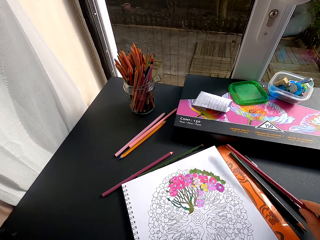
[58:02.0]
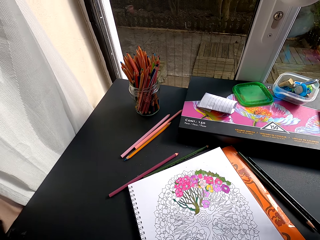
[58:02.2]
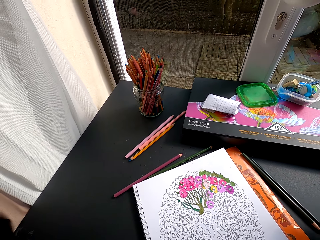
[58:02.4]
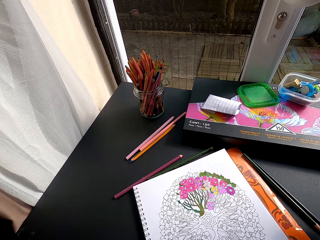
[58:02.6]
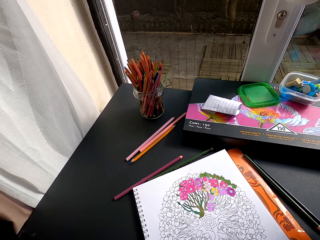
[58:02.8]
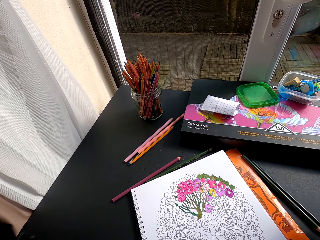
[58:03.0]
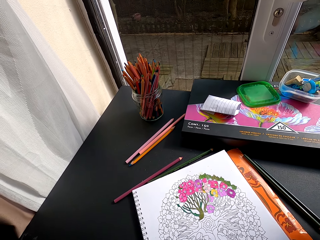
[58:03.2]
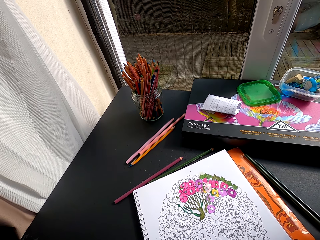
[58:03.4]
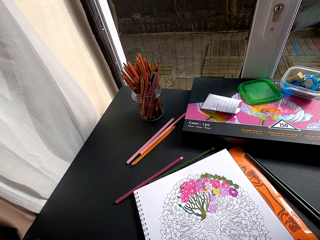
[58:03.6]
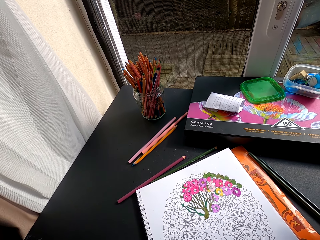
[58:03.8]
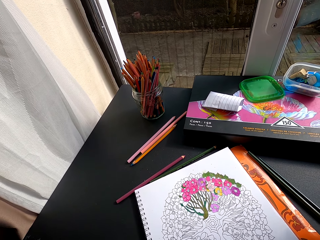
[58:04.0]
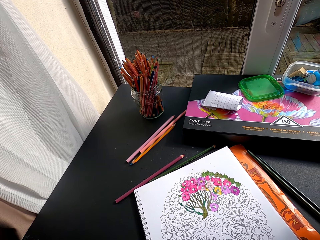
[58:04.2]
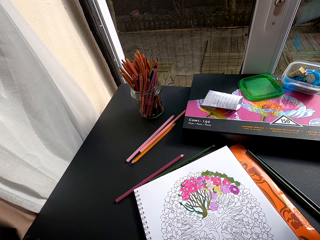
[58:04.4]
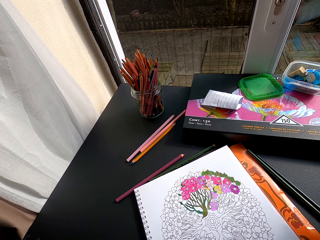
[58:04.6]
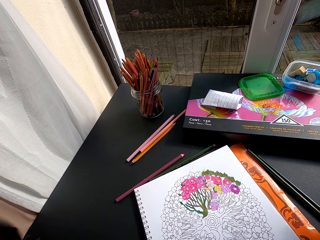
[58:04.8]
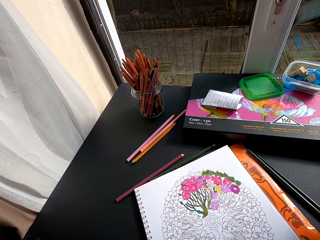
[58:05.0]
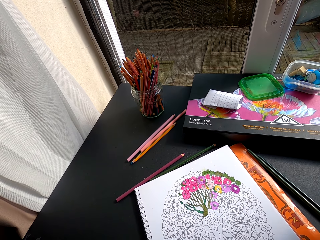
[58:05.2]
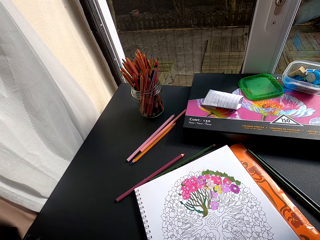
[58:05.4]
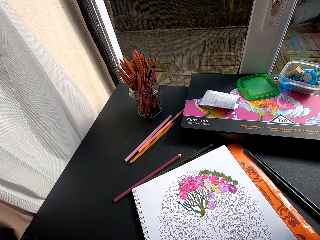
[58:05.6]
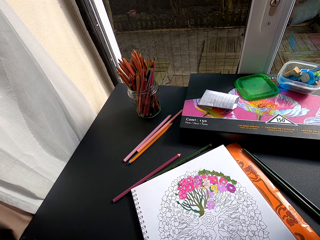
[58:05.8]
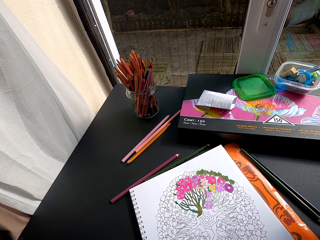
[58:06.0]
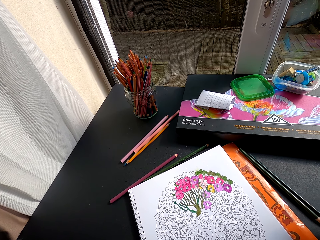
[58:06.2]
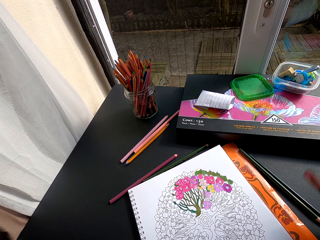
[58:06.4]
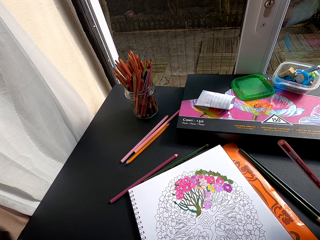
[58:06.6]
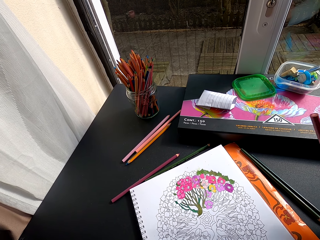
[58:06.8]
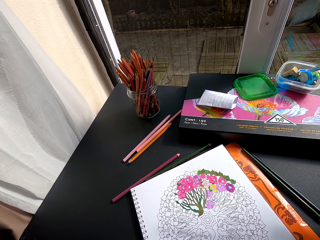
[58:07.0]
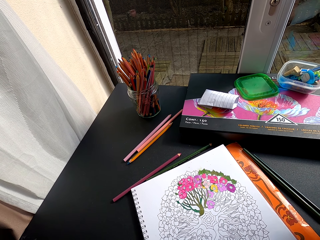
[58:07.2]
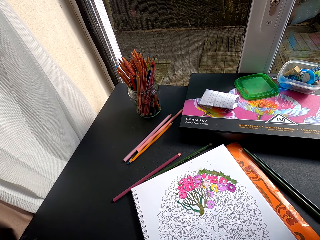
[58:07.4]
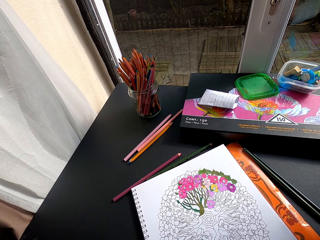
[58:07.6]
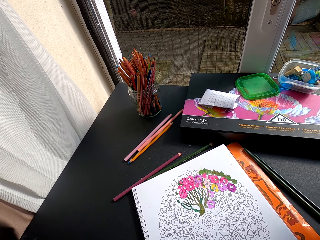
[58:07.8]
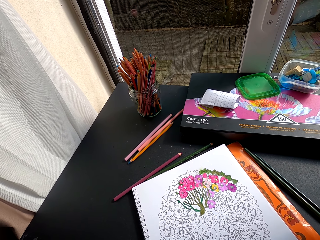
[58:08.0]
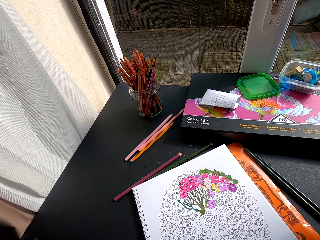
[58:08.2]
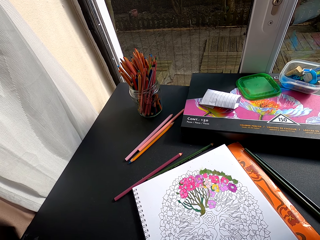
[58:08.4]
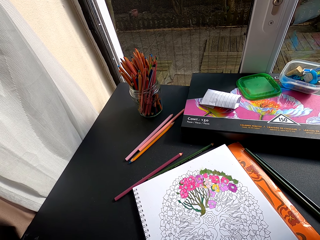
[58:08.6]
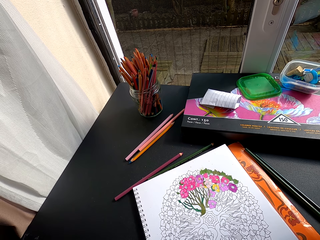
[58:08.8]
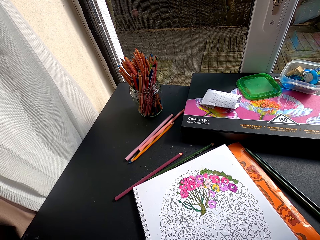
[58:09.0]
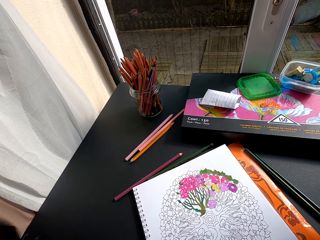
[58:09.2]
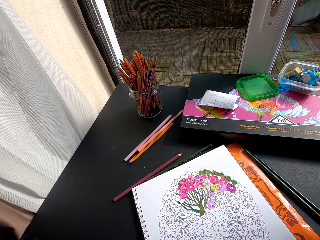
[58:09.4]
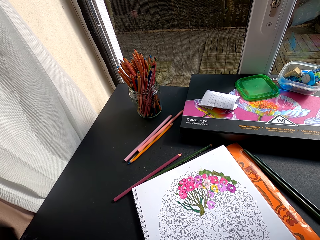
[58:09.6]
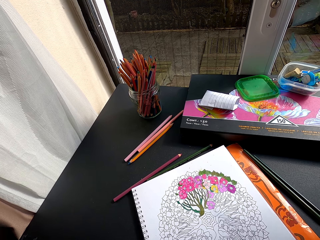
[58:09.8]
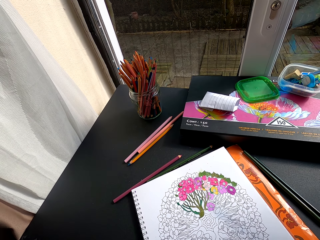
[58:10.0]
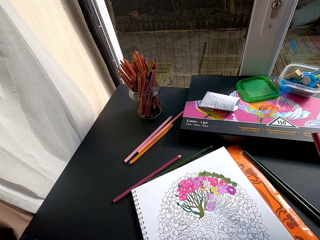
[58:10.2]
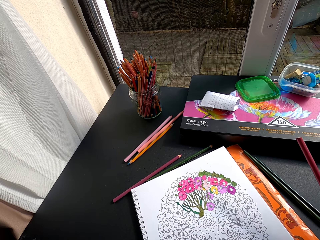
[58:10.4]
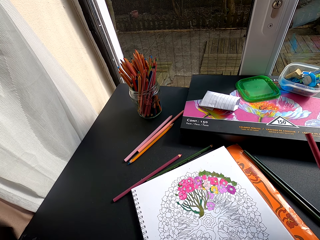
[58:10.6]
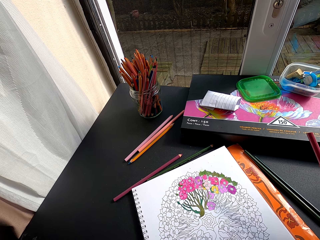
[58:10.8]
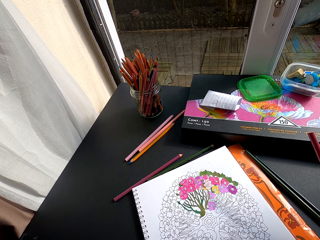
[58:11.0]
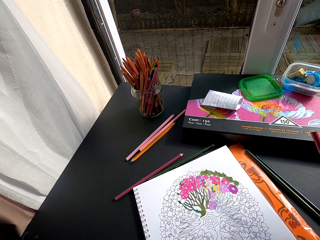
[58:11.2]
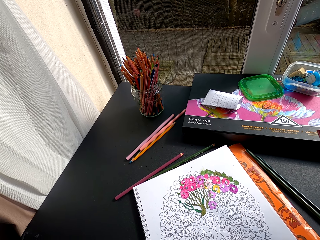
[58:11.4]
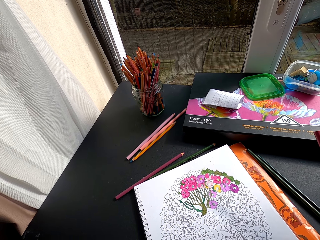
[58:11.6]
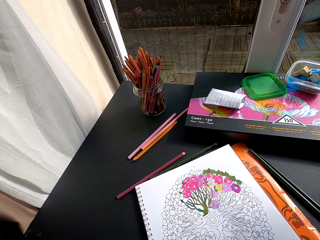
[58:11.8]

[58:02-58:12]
The camera wearer picks up a different color pen on the table with her right hand.

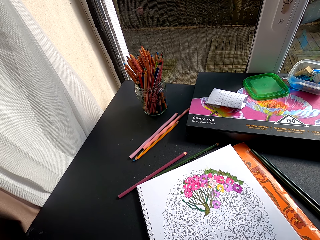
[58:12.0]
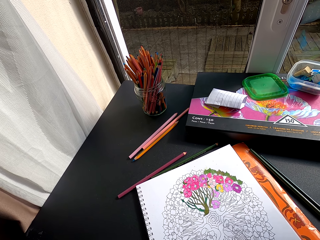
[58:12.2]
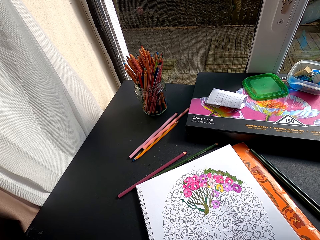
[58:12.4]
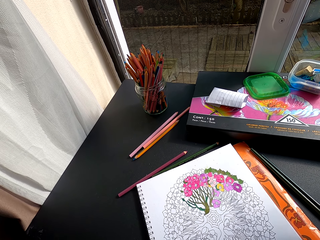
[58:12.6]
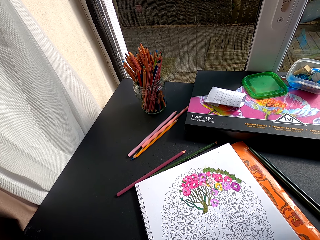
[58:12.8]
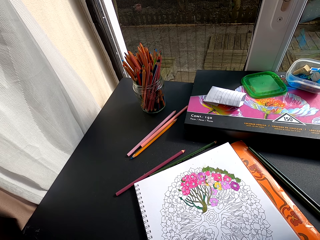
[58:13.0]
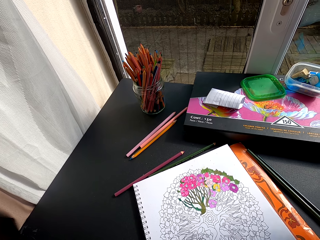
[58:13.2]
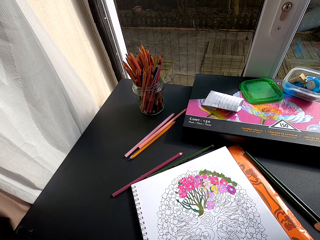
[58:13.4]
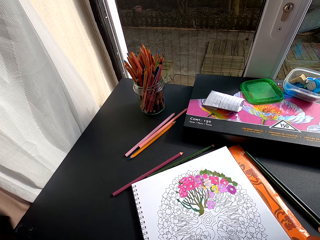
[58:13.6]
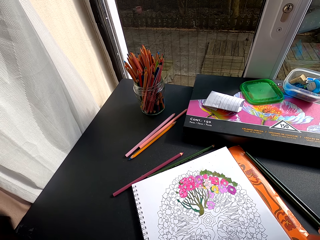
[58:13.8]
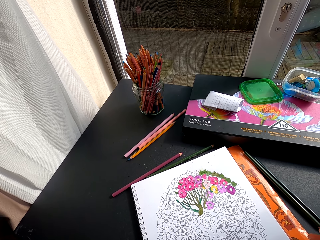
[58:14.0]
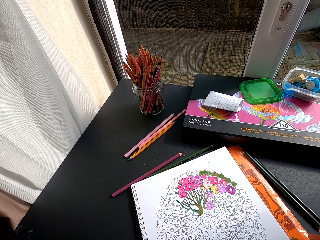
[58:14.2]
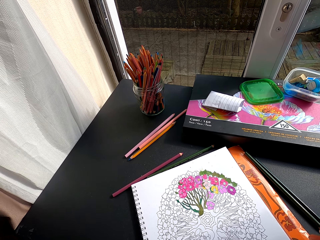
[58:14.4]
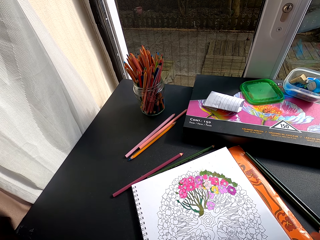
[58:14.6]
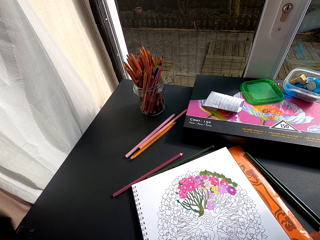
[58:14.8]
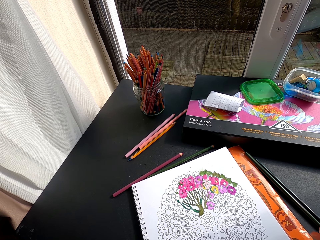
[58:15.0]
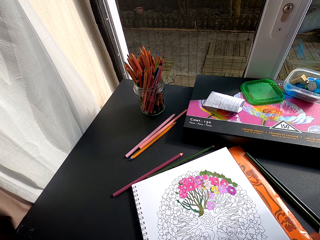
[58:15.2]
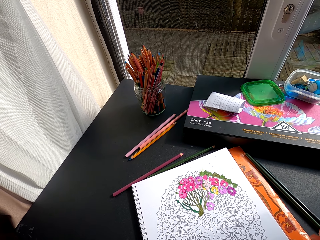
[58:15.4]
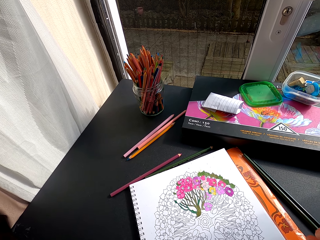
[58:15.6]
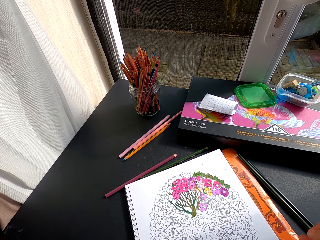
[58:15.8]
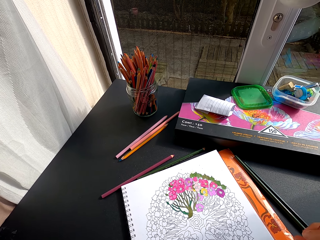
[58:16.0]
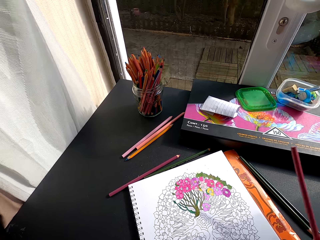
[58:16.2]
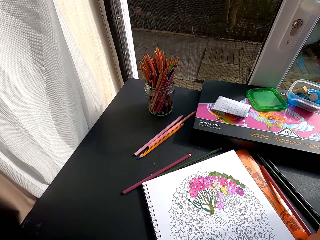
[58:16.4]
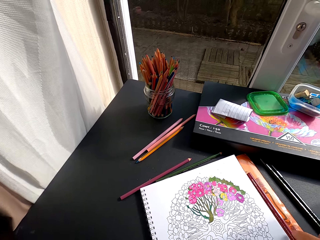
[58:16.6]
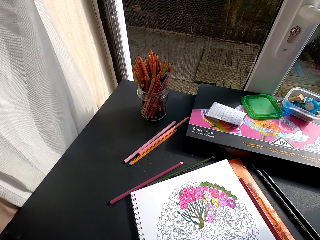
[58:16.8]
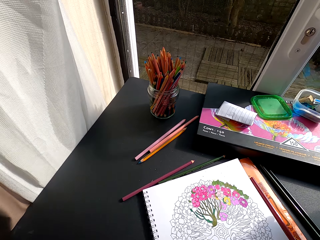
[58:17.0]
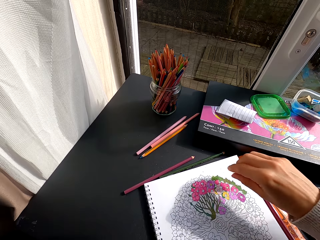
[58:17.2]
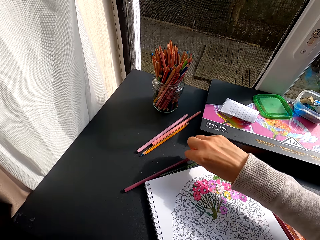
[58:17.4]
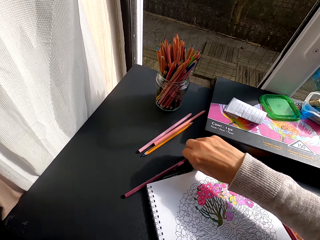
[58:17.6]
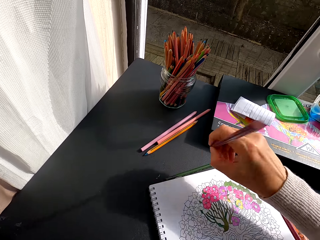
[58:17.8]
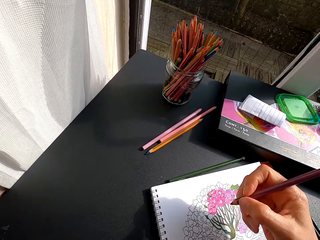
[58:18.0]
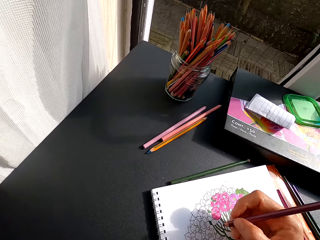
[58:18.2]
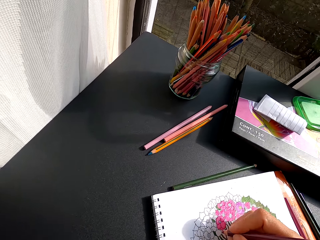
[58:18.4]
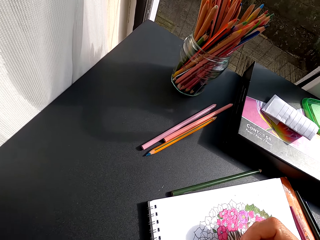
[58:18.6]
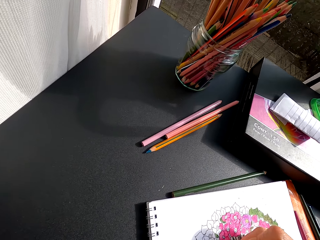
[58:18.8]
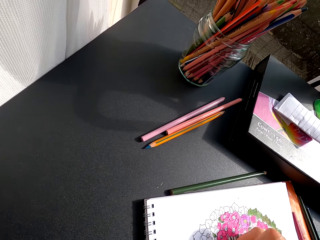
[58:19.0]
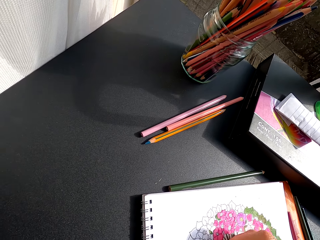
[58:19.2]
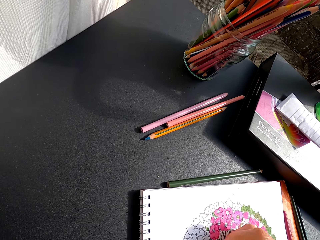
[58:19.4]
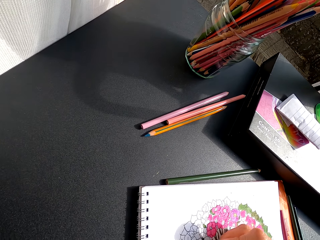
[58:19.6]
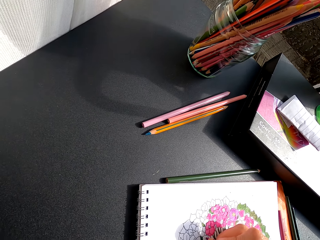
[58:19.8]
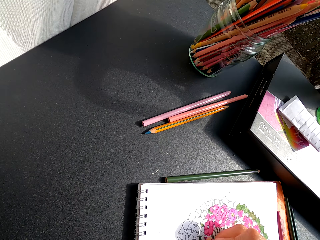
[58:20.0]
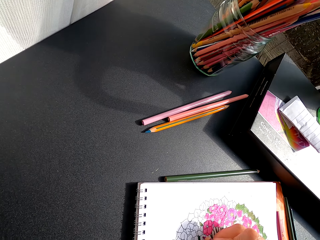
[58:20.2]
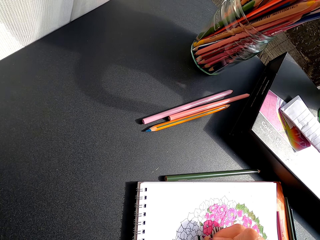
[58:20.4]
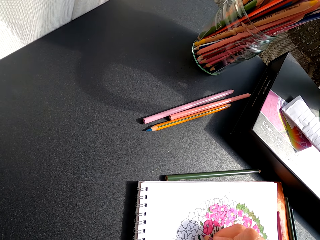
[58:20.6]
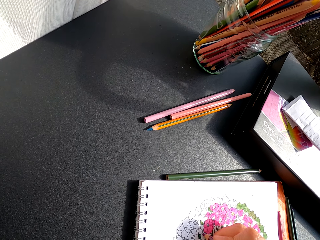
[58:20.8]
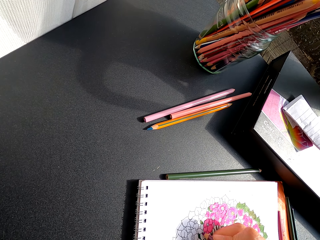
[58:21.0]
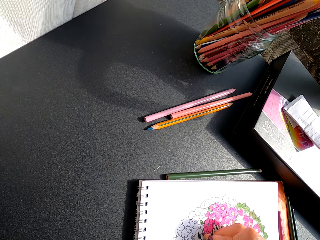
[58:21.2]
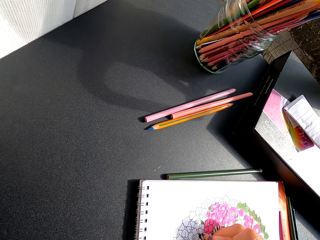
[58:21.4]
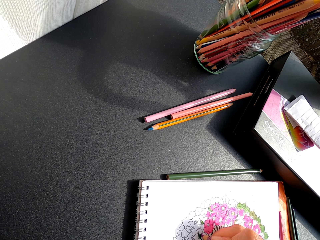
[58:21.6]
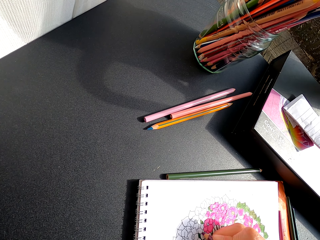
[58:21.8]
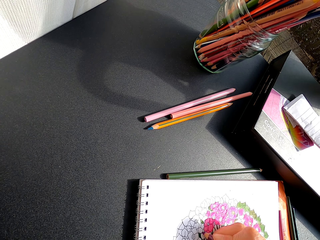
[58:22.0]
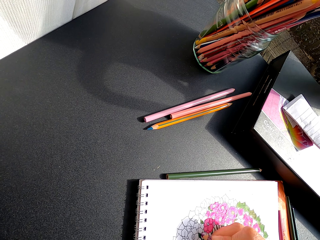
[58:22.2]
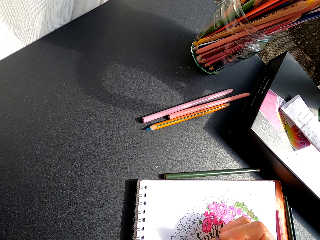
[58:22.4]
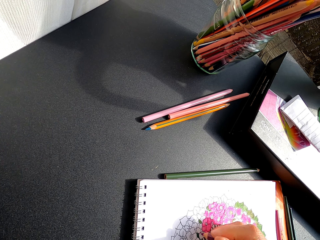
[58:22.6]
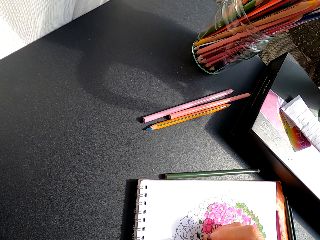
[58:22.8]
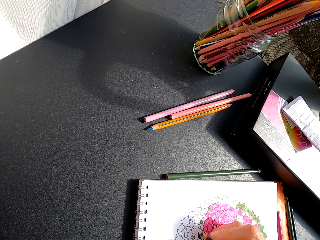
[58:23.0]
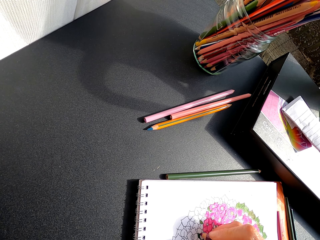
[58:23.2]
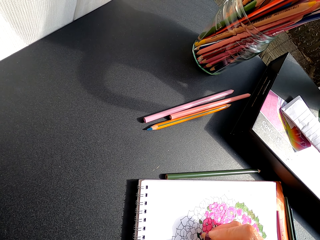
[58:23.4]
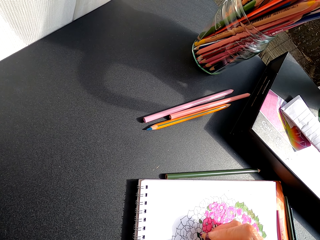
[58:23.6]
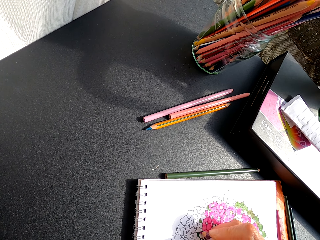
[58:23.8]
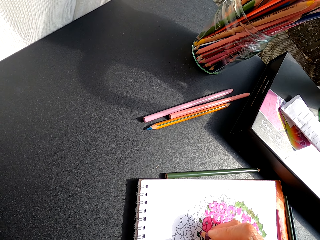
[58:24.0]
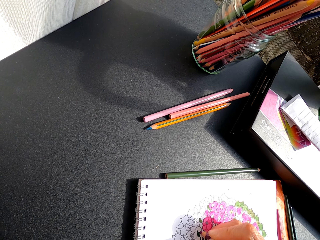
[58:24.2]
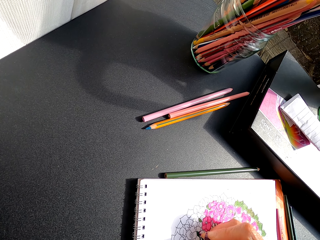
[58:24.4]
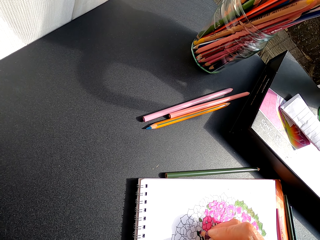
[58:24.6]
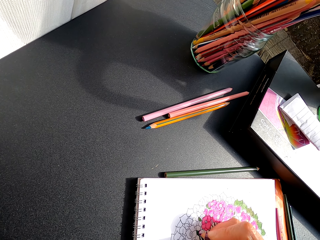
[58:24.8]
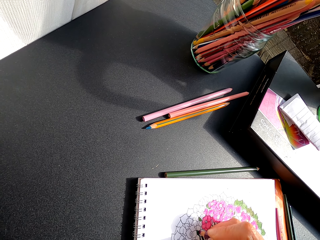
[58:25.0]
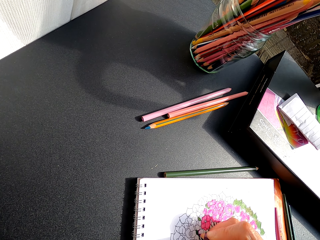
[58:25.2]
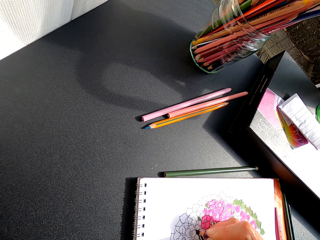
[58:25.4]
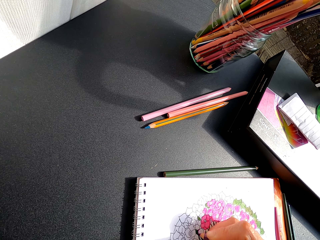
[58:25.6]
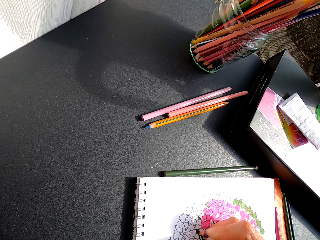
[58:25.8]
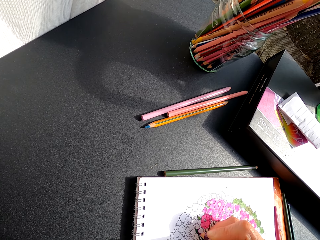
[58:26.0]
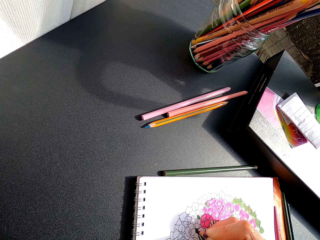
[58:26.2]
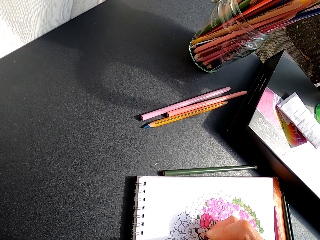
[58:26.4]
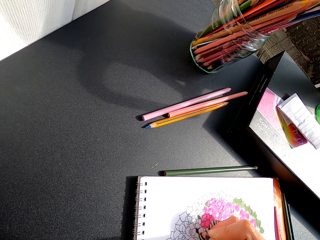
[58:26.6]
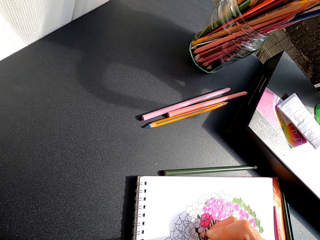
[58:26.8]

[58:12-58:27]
The camera wearer turns around. She puts a color pencil on the table. She picks up the color pencil on the table with her right hand. She turns around. She colors a drawing on the book with the color pencil.
